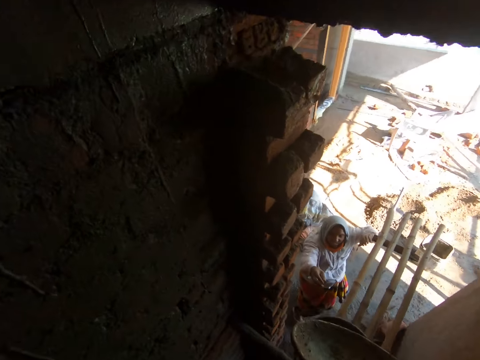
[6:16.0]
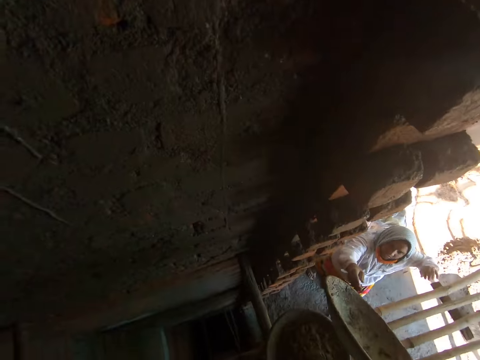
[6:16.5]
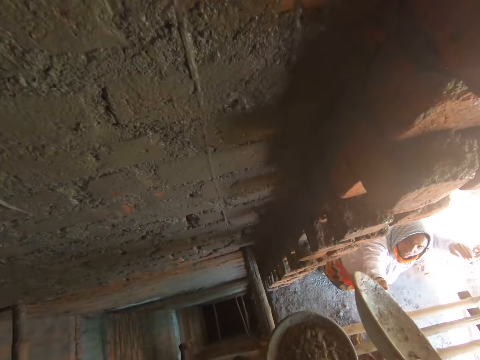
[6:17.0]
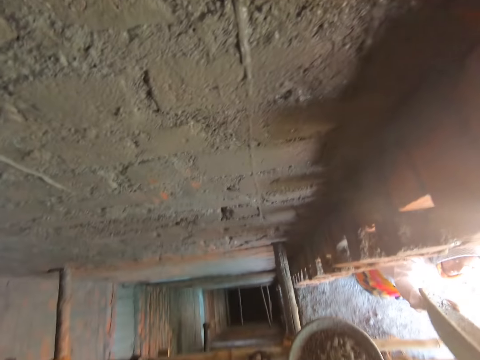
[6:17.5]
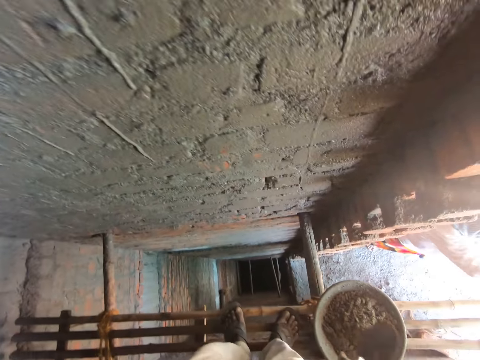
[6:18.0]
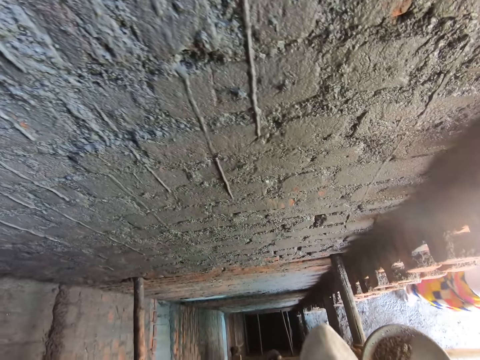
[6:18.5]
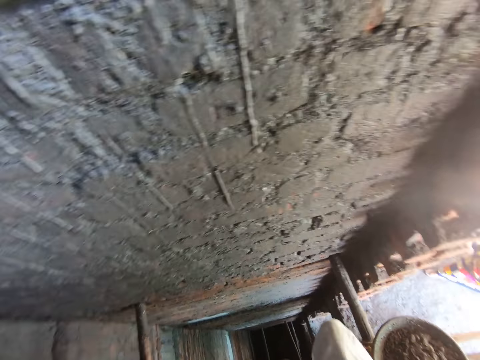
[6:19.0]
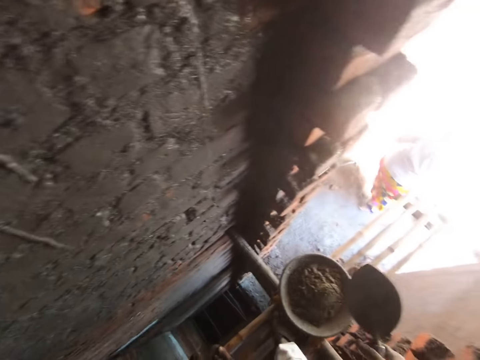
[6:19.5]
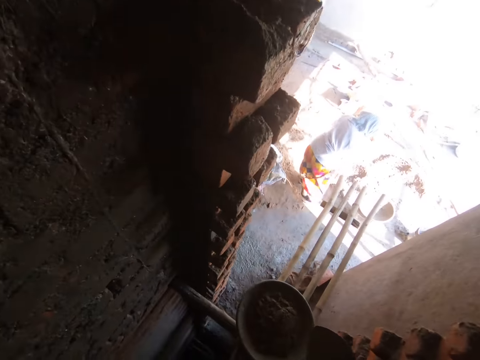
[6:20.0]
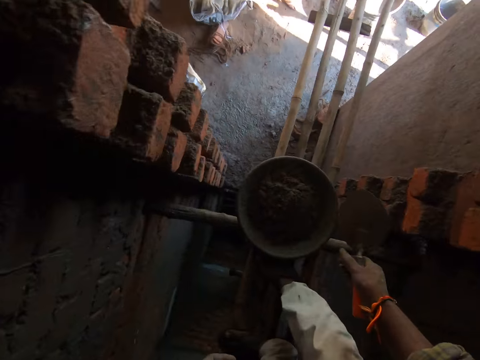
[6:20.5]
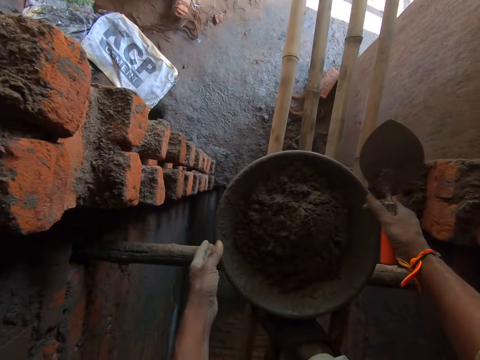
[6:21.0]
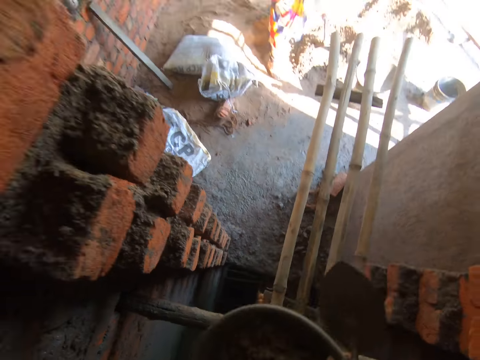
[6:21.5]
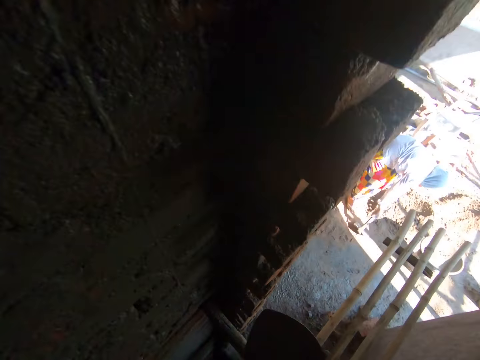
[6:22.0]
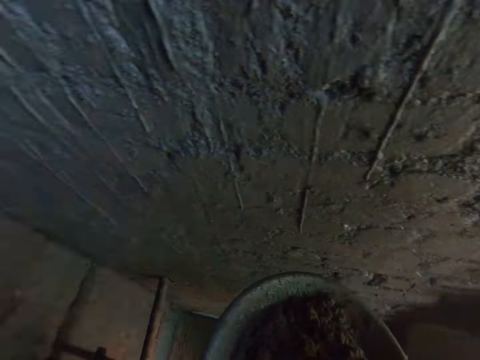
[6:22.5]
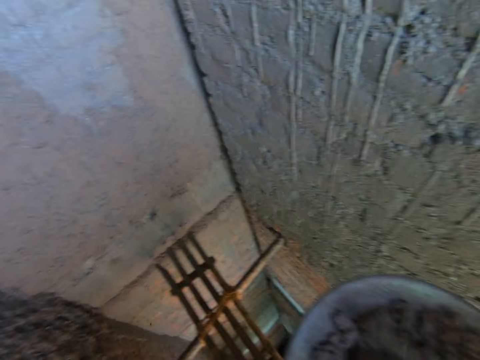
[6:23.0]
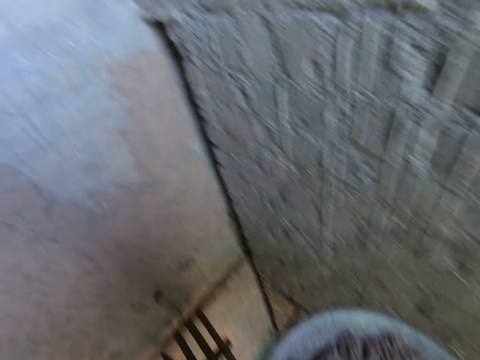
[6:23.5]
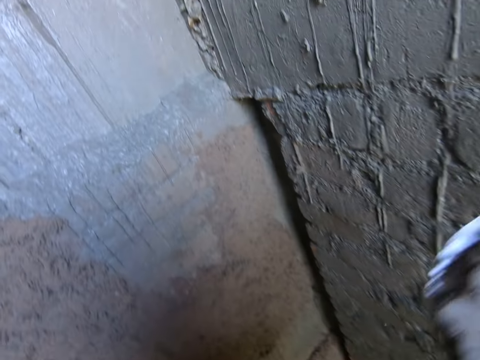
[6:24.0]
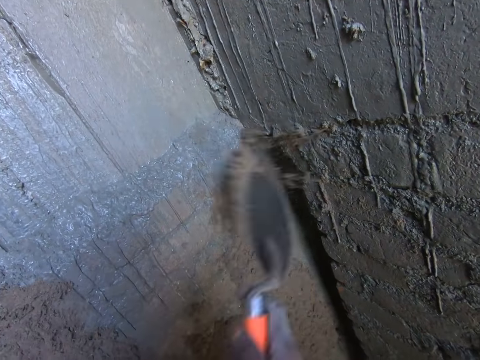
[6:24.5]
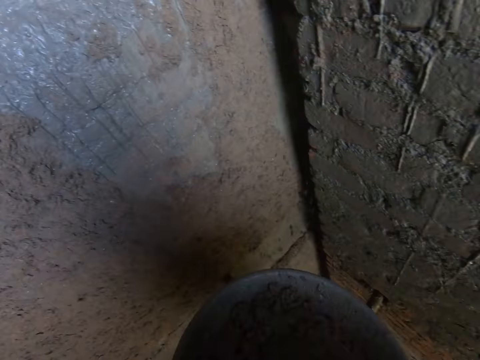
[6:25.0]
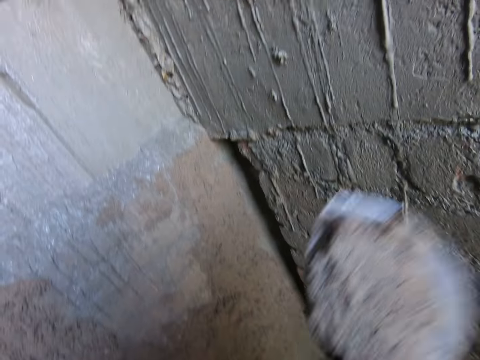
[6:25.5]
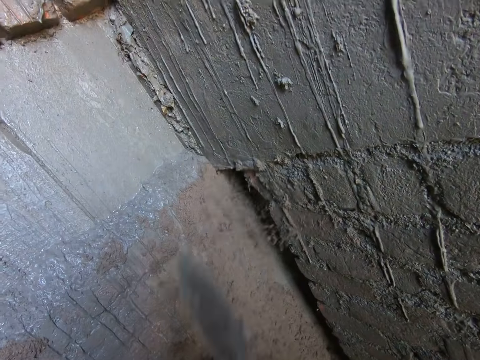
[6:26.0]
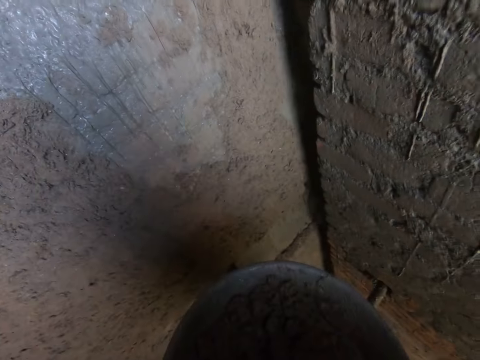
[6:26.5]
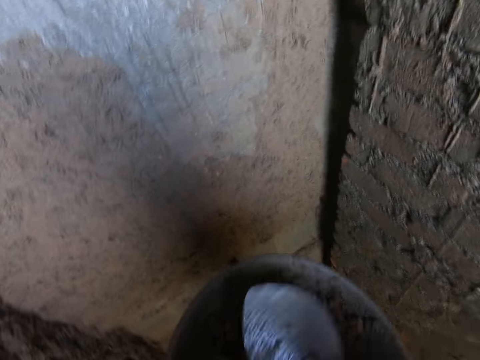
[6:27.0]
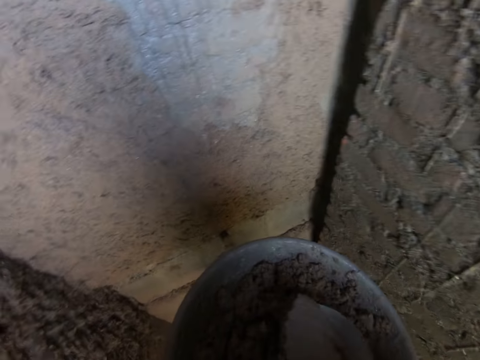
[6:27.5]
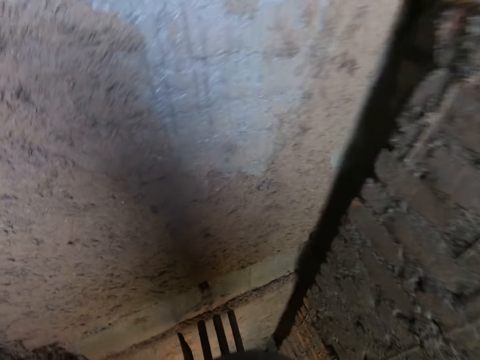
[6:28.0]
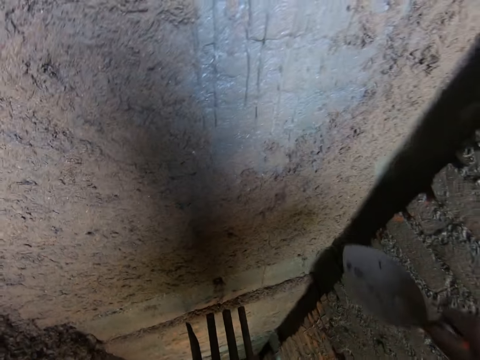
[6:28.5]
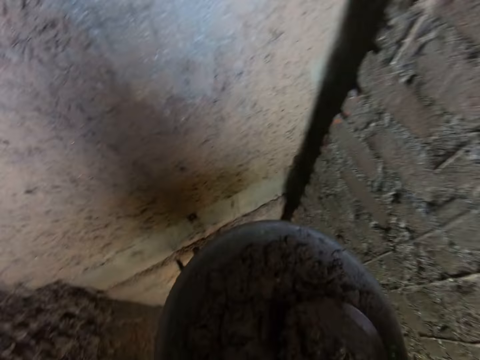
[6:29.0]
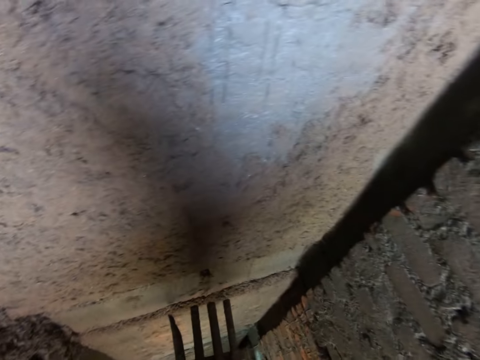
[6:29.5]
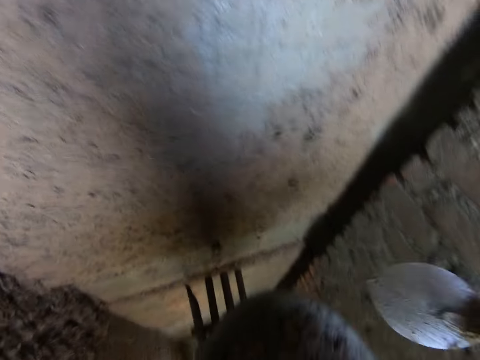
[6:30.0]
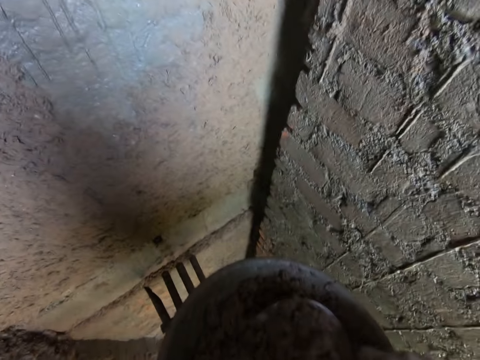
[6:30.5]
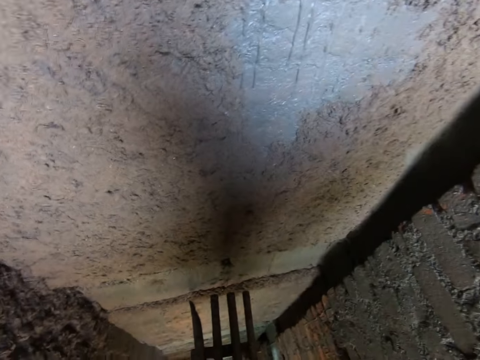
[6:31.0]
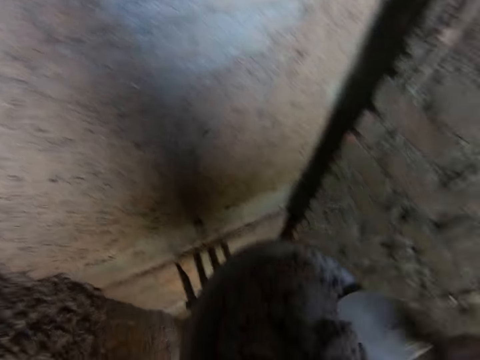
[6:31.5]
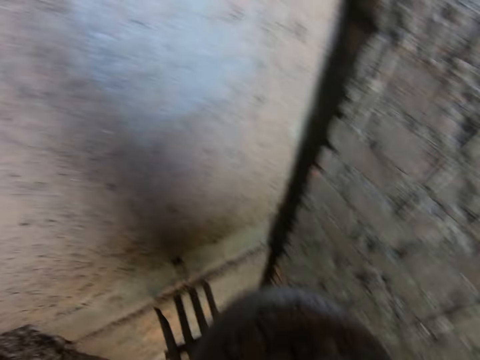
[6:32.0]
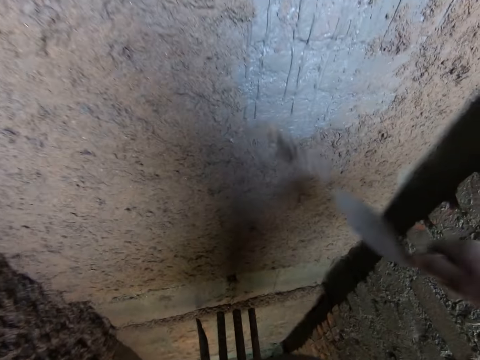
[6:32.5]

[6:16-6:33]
The camera wearer stretches the pan to the woman with his left hand. The woman takes the pan from the camera wearer's left hand with her right hand. The camera wearer picks up the pan from the bamboo sticks with both hands. He scoops cement mortar from the pan with the trowel in his right hand. He splatters the cement mortar on the wall with the trowel in his right hand. He scoops cement mortar from the pan with the trowel in his right hand. He splatters the cement mortar on the wall with the trowel in his right hand. He mixes cement mortar in the pan with the trowel in his right hand. He scoops cement mortar from the pan with the trowel in his right hand. He splatters the cement mortar on the wall with the trowel in his right hand. He scoops cement mortar from the pan with the trowel in his right hand. He splatters the cement mortar on the wall with the trowel in his right hand. He scoops cement mortar from the pan with the trowel in his right hand. He splatters the cement mortar on the wall with the trowel in his right hand. He scoops cement mortar from the pan with the trowel in his right hand. He splatters the cement mortar on the wall with the trowel in his right hand.

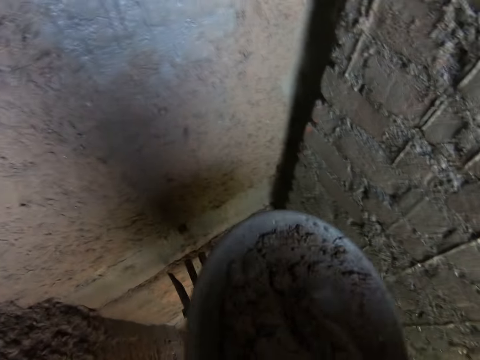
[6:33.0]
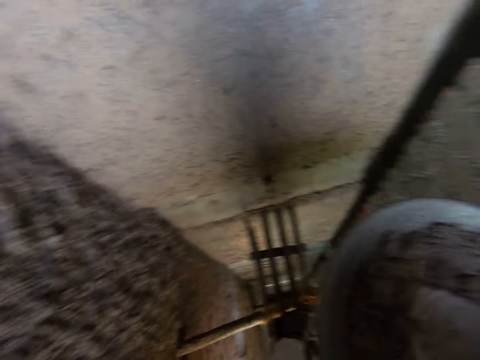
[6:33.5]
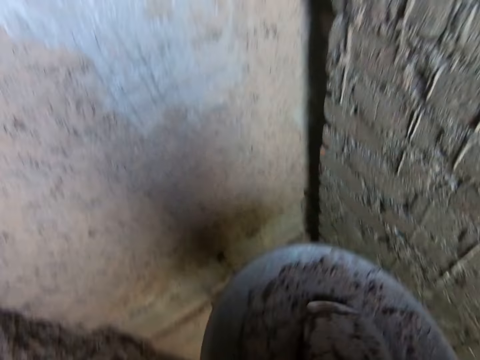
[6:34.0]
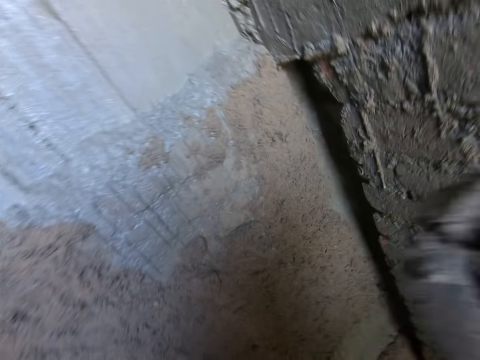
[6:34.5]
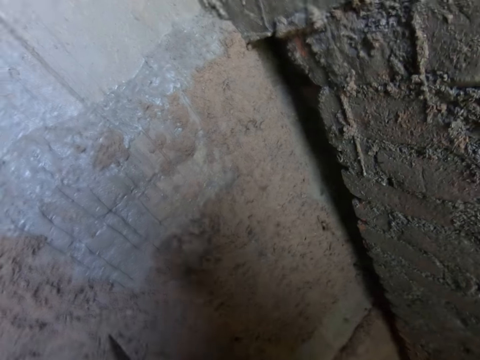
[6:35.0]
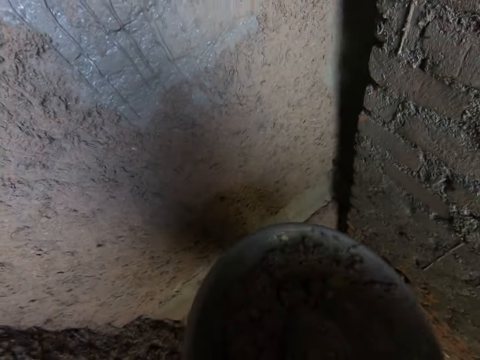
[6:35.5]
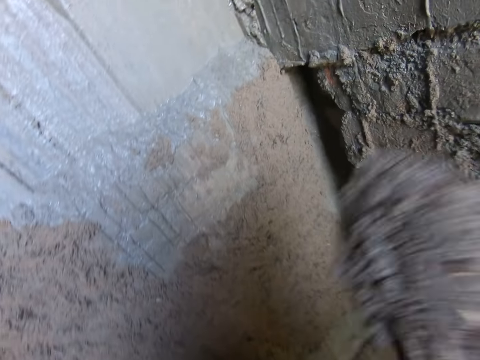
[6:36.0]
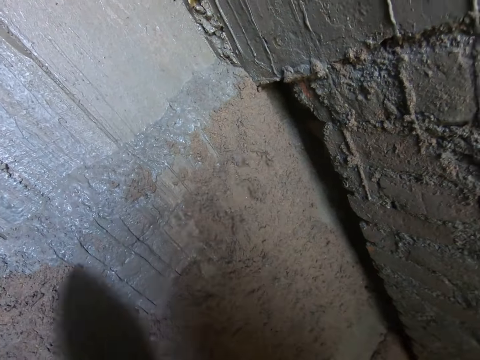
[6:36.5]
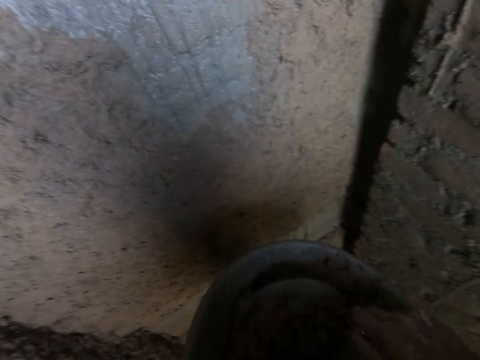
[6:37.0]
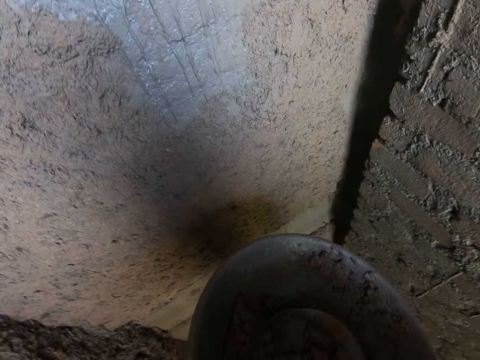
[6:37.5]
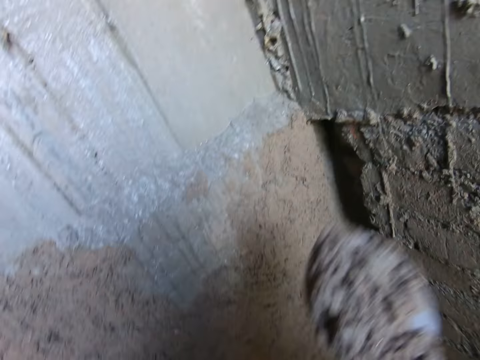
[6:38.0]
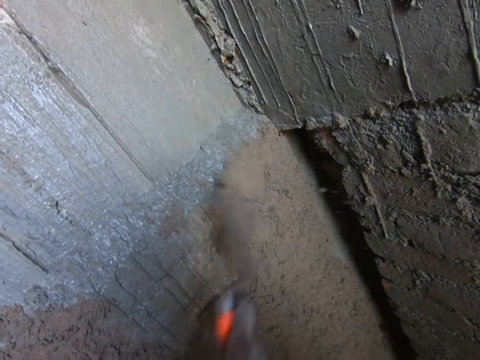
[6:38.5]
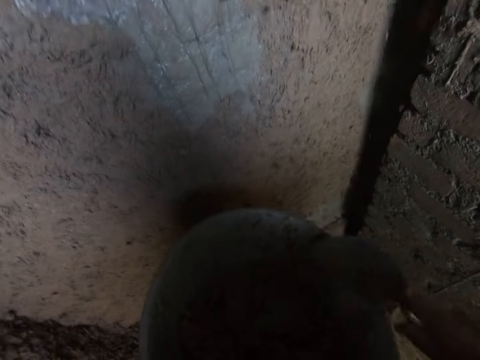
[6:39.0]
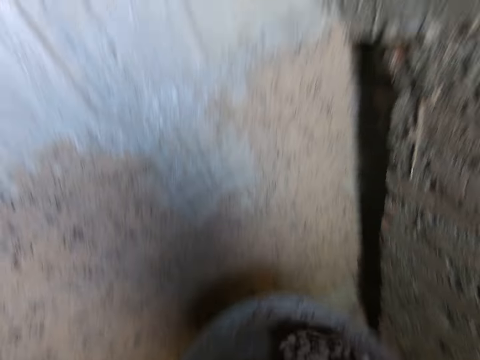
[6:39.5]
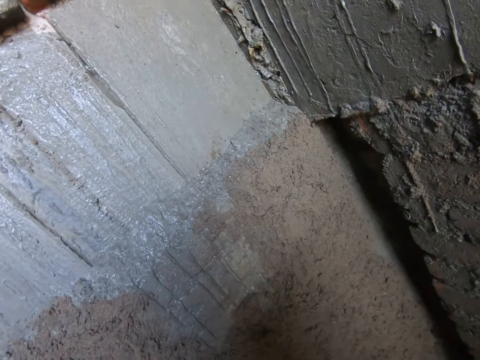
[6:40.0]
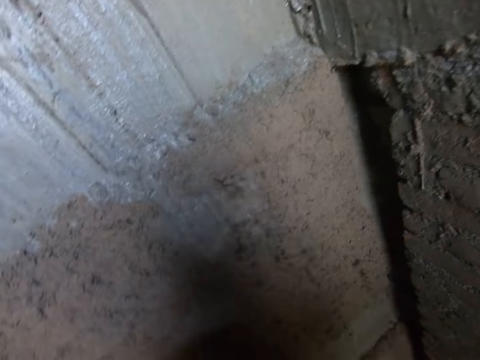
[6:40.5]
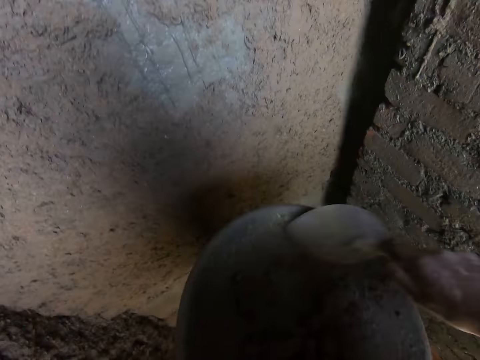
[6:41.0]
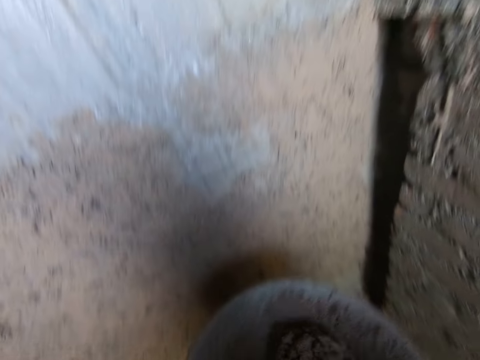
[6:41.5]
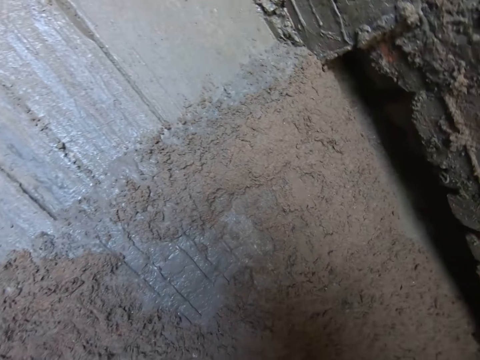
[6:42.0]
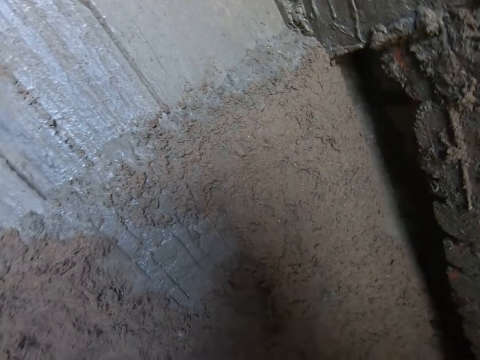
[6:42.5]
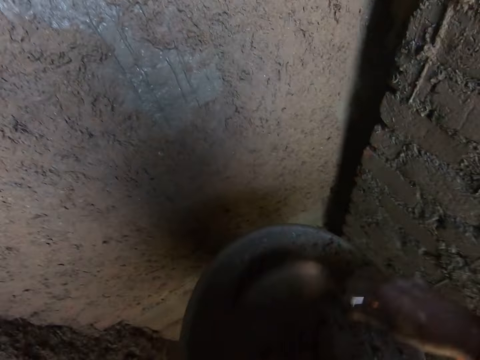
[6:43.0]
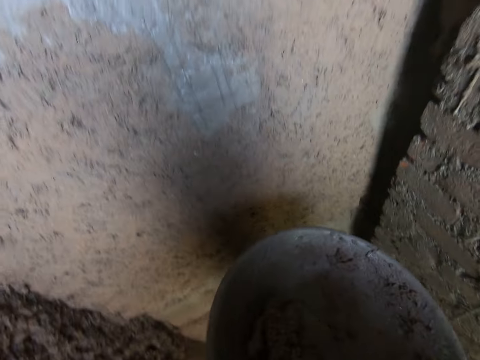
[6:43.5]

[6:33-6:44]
The camera wearer scoops cement mortar from the pan with the trowel in his right hand. He splatters the cement mortar on the wall with the trowel in his right hand. He scoops cement mortar from the pan with the trowel in his right hand. He splatters the cement mortar on the wall with the trowel in his right hand. He scrapes cement mortar in the pan with the trowel in his right hand. He scoops cement mortar from the pan with the trowel in his right hand. He splatters the cement mortar on the wall with the trowel in his right hand. He scoops cement mortar from the pan with the trowel in his right hand. He splatters the cement mortar on the wall with the trowel in his right hand. He scoops cement mortar from the pan with the trowel in his right hand. He splatters the cement mortar on the wall with the trowel in his right hand. He scoops cement mortar from the pan with the trowel in his right hand.
